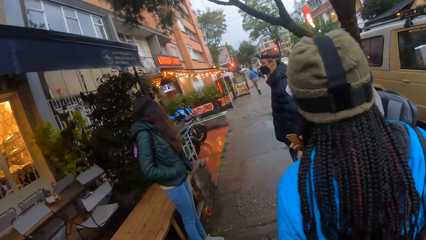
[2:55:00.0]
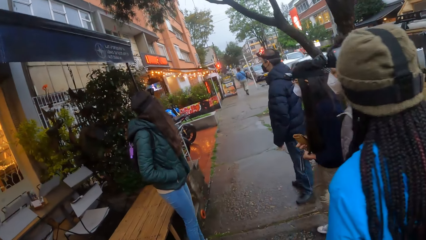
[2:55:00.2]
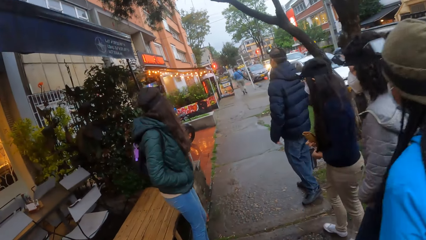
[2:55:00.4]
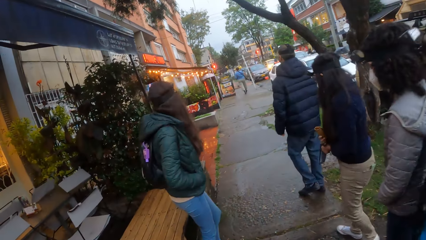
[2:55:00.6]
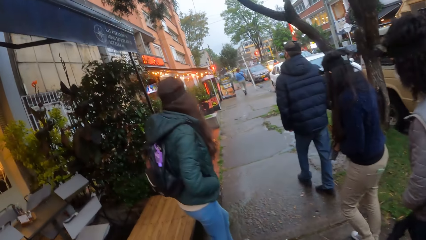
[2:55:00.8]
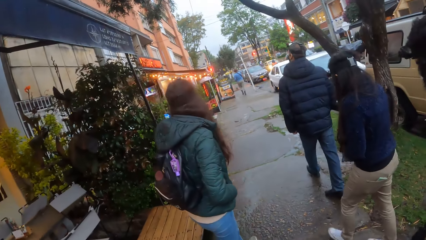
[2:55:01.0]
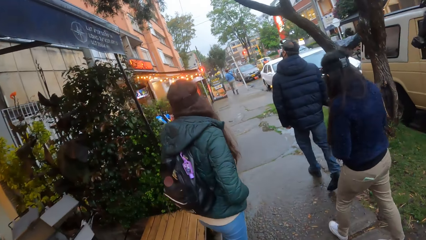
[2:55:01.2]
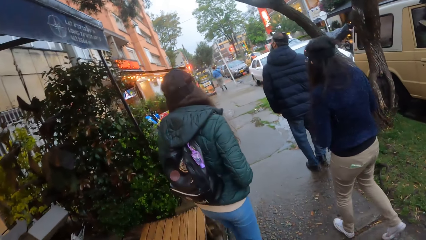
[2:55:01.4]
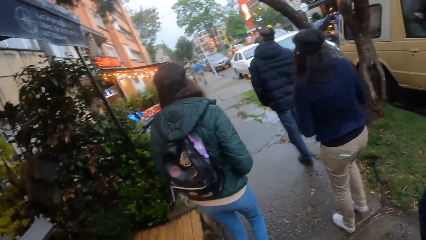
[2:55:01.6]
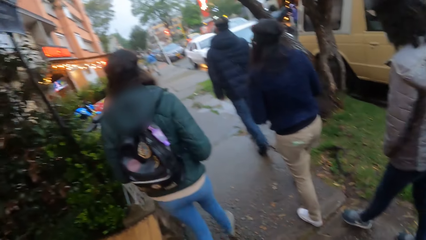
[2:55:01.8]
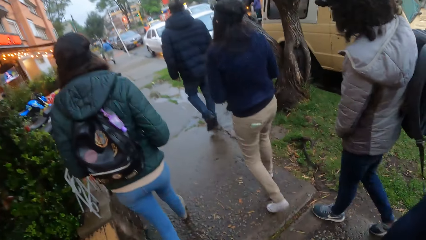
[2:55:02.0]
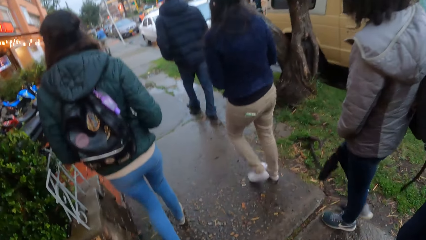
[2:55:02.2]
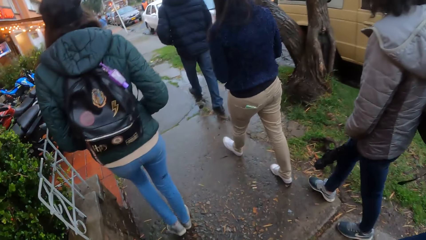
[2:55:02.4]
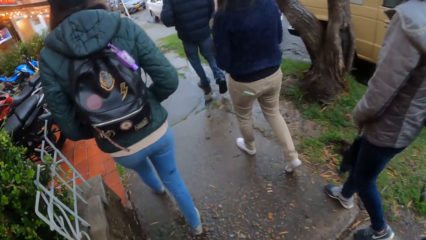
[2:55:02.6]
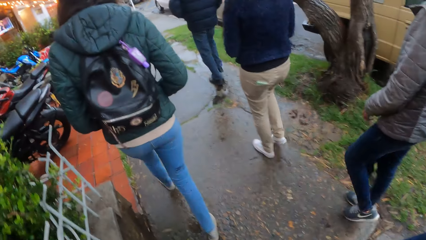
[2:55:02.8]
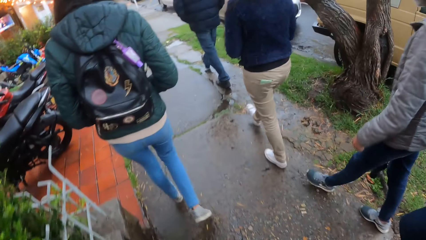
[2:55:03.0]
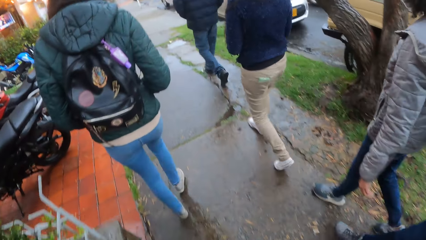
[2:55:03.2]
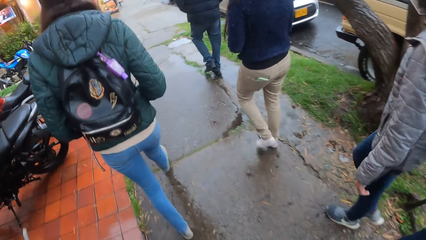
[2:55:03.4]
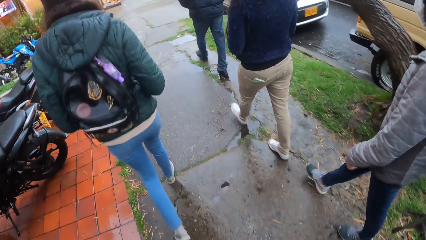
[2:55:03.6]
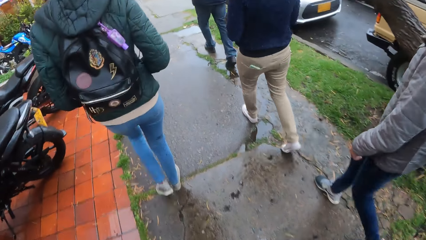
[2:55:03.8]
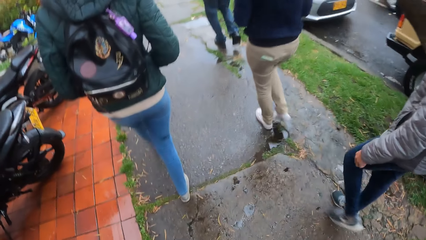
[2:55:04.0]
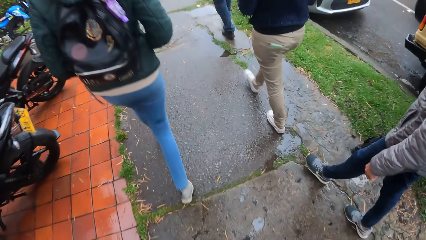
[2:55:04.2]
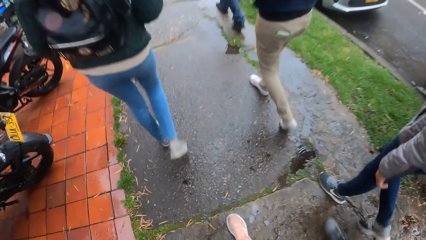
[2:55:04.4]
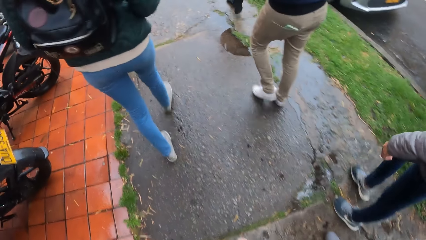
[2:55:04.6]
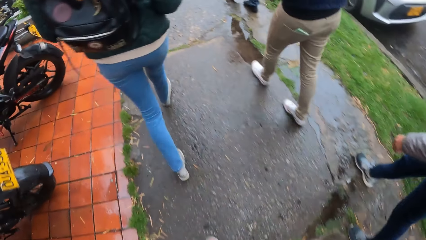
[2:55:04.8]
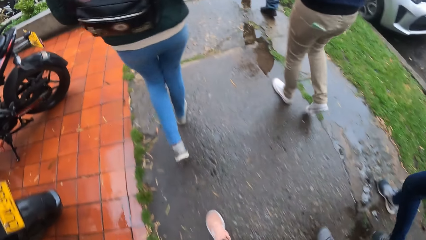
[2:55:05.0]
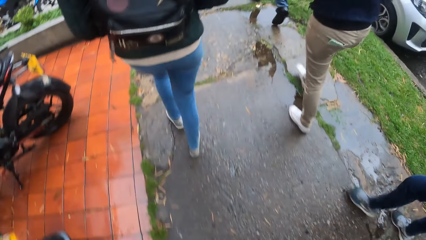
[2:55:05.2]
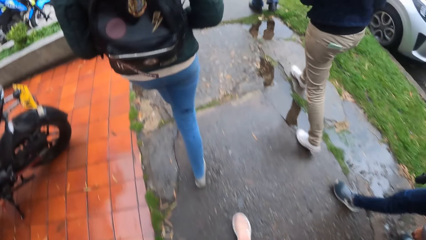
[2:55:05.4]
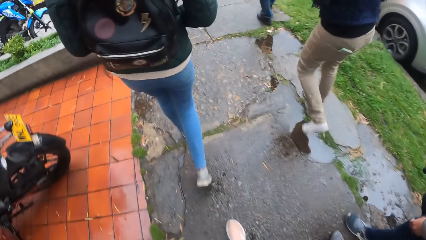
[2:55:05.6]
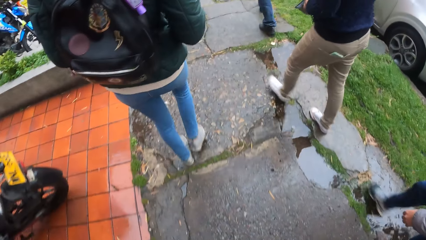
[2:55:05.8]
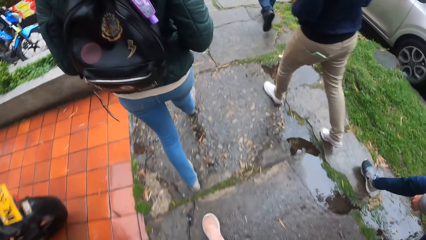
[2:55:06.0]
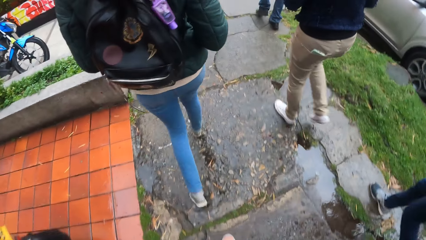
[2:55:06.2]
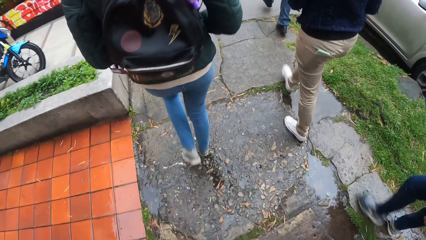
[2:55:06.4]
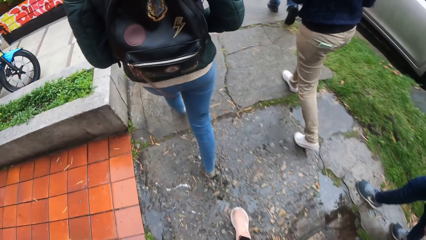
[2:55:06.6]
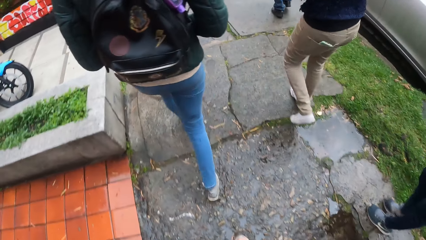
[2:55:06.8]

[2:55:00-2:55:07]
The camera wearer walks beside the road.

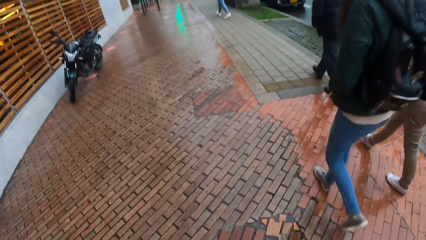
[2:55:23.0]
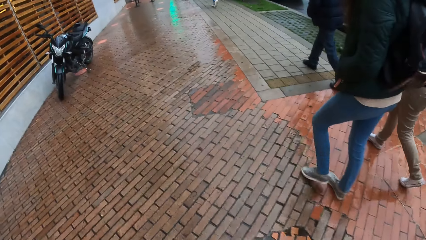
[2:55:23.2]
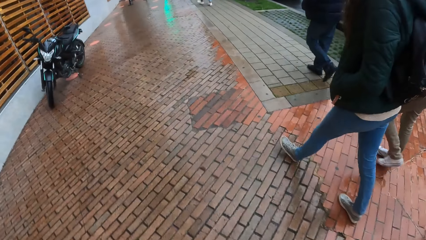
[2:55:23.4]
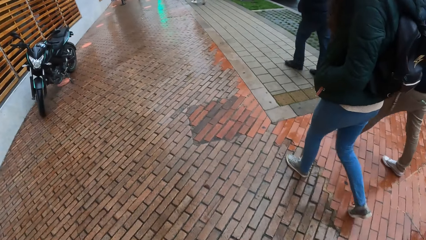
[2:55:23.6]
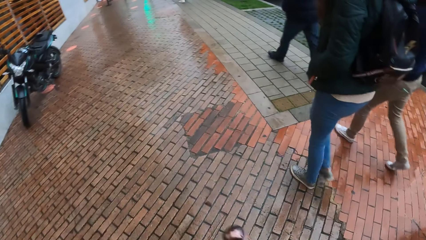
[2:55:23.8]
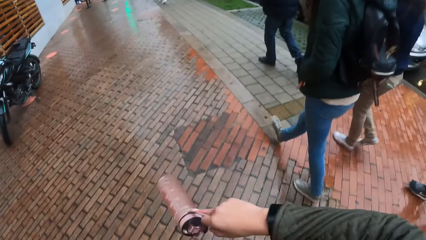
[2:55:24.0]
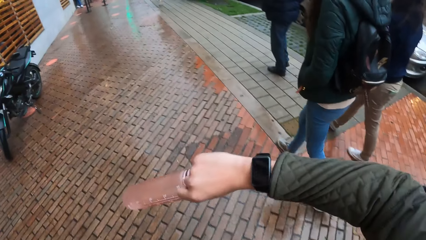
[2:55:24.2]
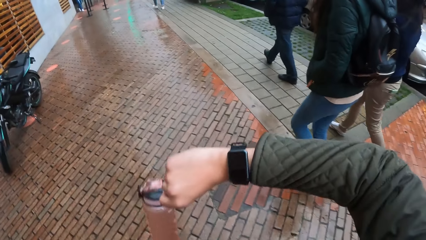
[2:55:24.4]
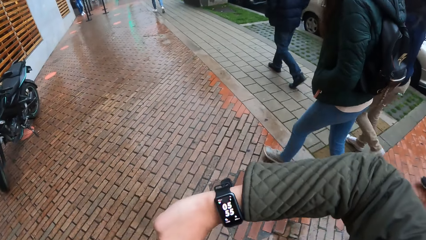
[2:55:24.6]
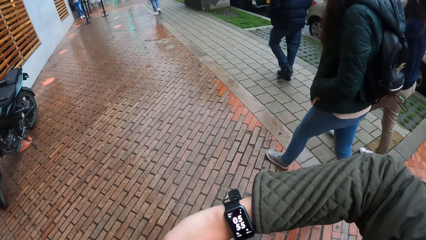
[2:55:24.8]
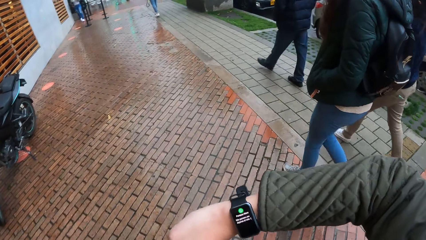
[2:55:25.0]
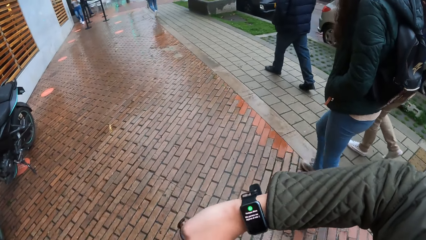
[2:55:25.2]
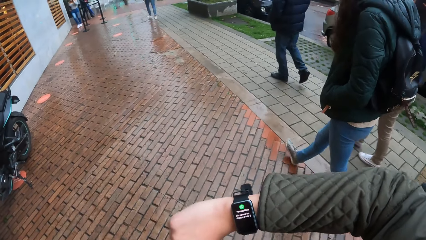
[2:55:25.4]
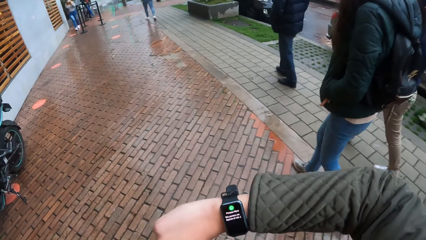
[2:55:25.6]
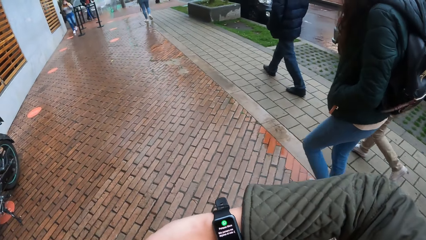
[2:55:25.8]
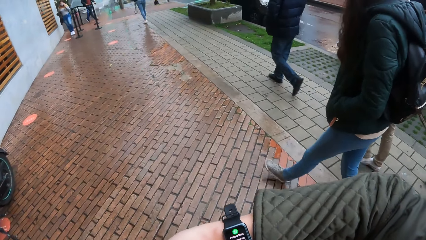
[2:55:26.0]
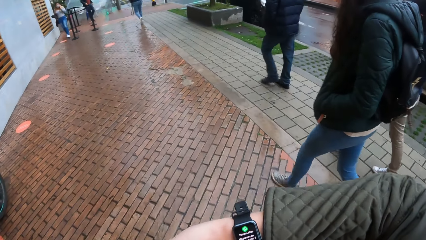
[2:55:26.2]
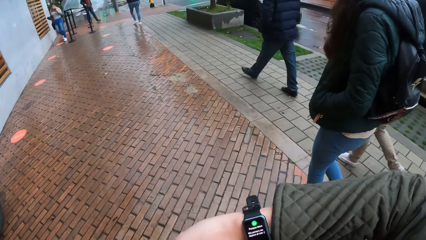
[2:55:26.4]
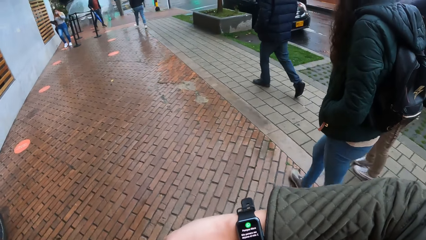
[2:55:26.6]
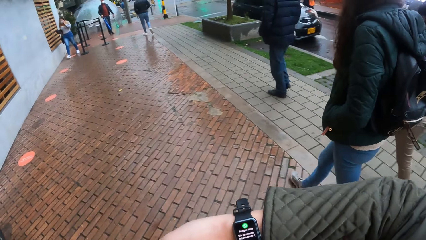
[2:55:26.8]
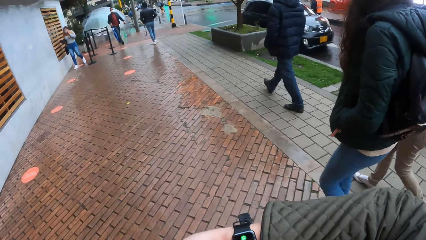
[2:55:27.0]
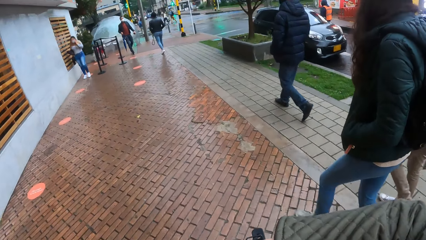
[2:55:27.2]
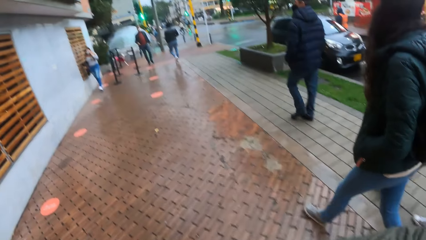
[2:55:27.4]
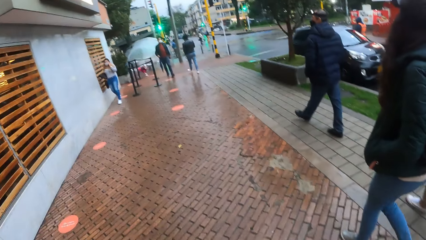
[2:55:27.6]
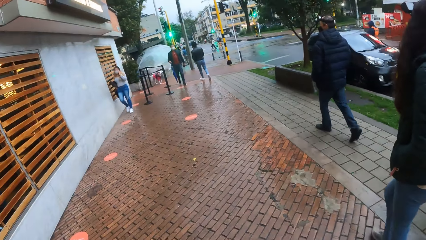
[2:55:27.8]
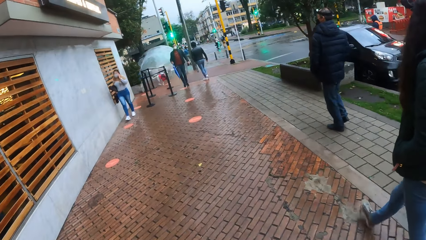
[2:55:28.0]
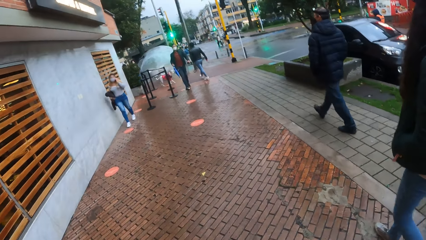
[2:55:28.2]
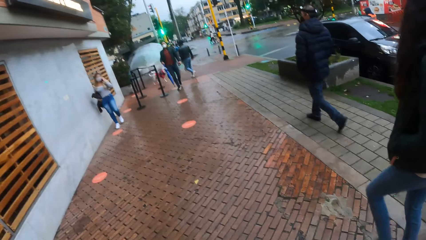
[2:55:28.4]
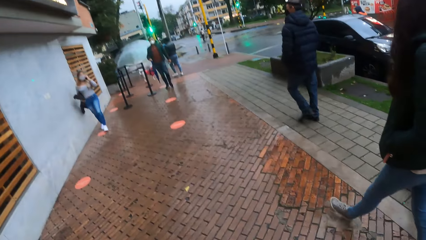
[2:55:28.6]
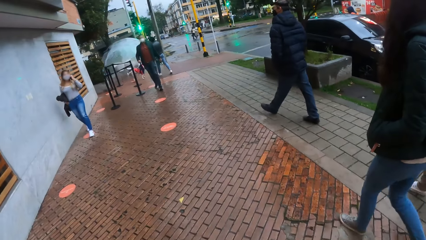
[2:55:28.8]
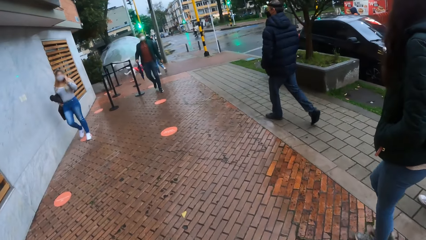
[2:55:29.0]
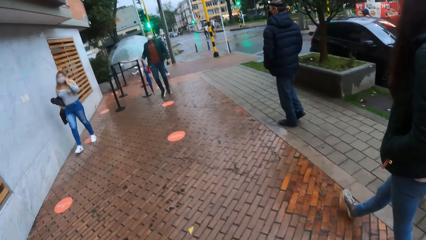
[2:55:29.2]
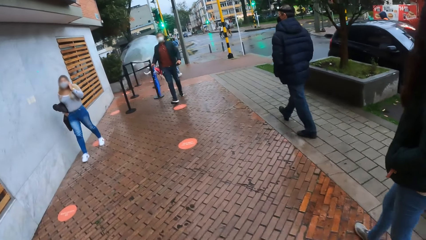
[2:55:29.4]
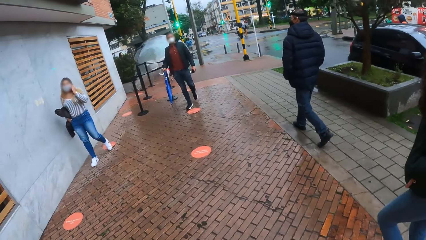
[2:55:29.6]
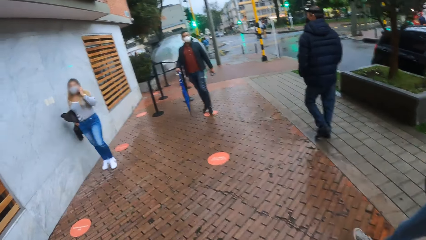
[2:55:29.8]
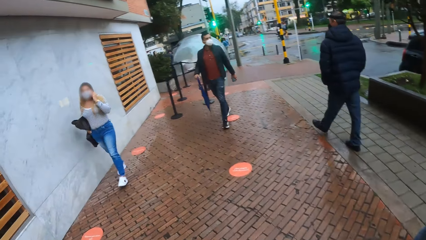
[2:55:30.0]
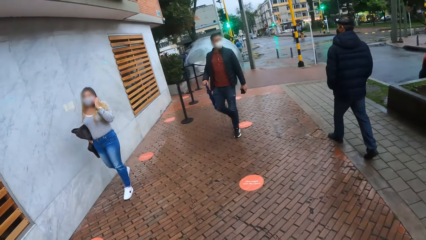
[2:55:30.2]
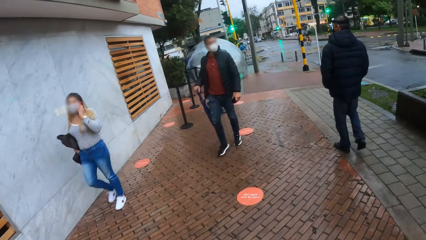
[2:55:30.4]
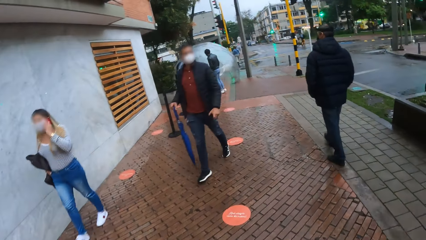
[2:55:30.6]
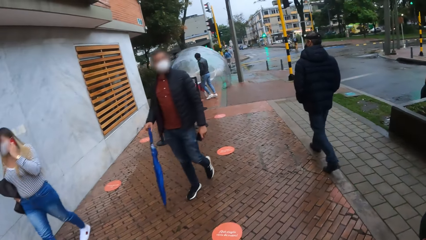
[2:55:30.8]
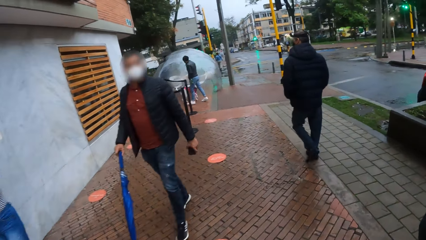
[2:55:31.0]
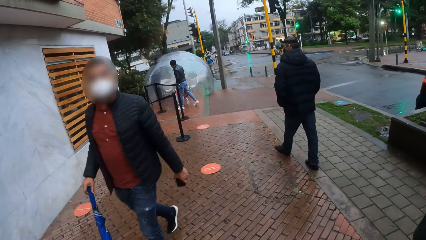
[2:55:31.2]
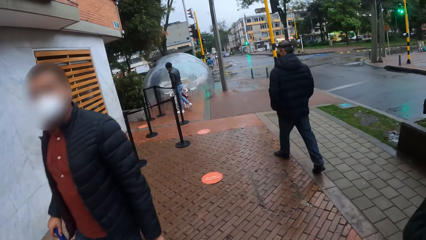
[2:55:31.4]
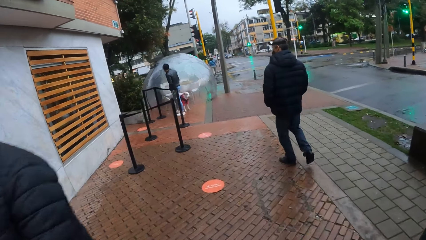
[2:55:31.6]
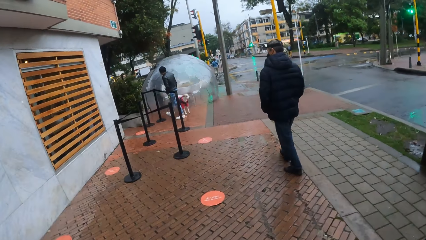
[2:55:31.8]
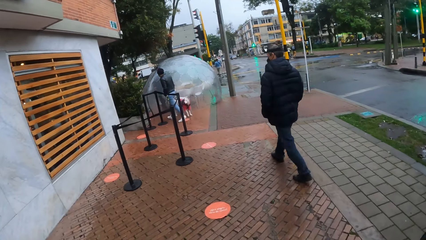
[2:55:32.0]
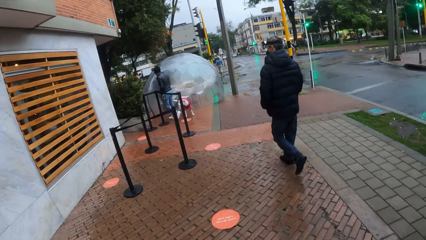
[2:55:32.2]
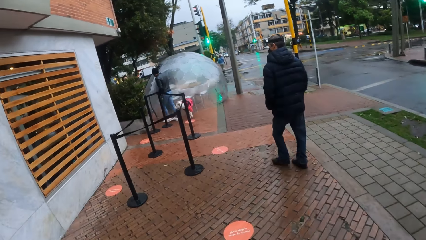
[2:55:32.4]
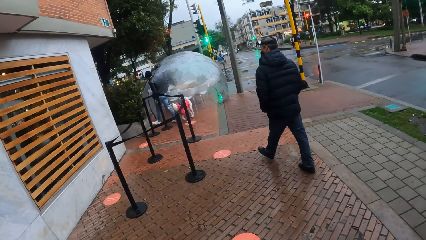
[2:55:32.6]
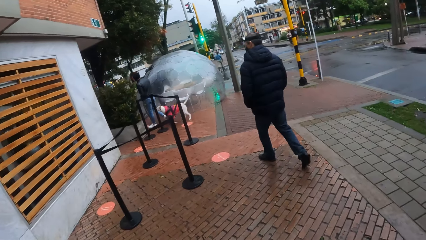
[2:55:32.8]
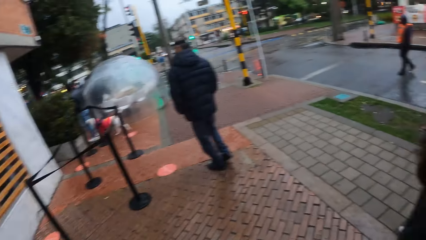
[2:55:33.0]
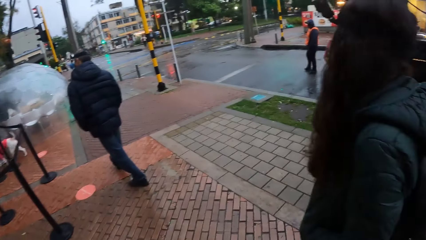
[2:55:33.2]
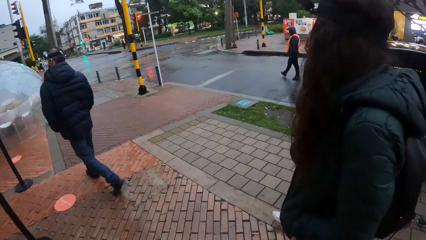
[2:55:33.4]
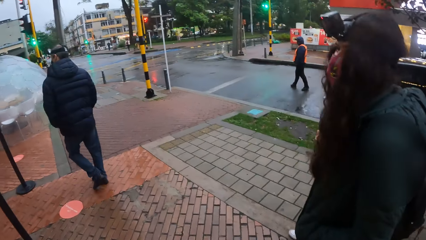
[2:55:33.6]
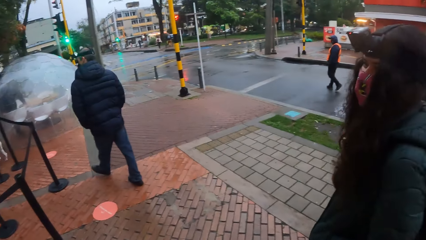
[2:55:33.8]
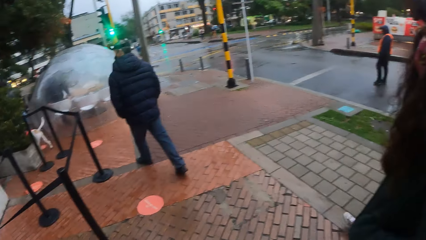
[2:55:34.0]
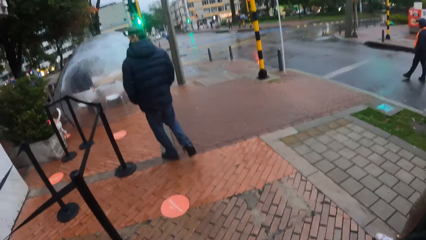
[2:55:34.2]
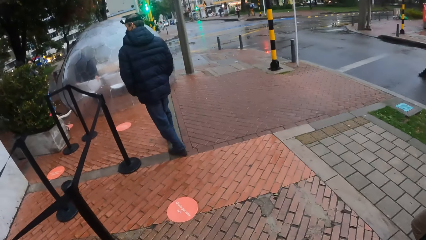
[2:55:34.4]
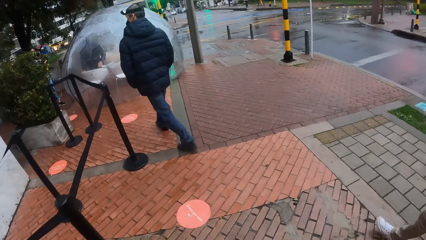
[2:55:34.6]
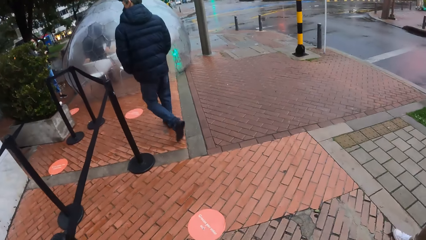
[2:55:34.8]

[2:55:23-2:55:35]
The camera wearer looks at the watch.
